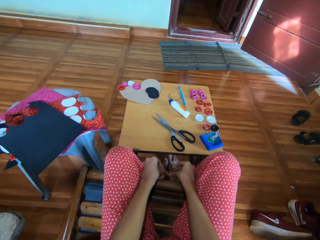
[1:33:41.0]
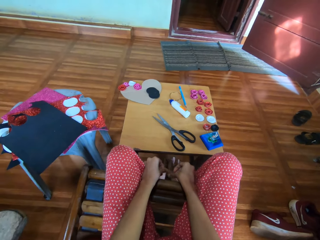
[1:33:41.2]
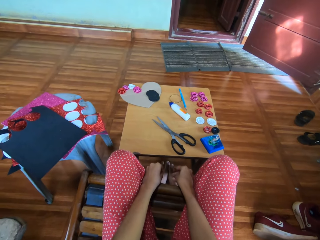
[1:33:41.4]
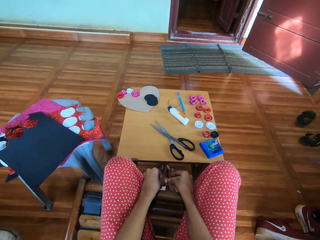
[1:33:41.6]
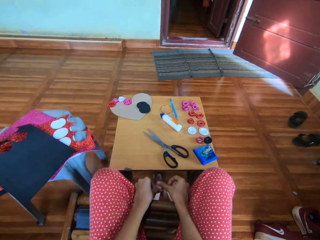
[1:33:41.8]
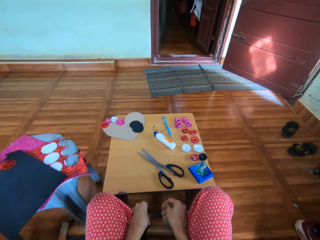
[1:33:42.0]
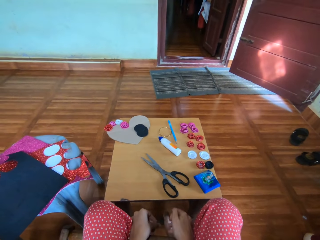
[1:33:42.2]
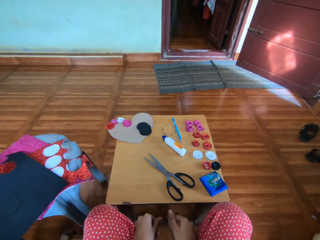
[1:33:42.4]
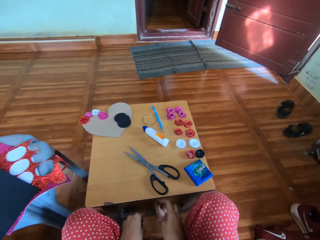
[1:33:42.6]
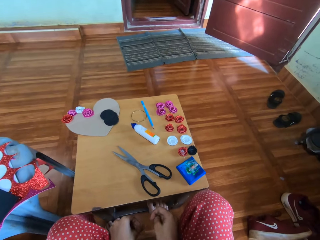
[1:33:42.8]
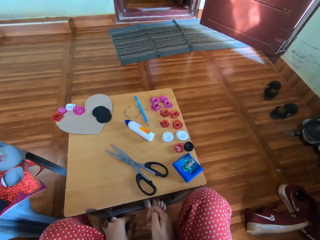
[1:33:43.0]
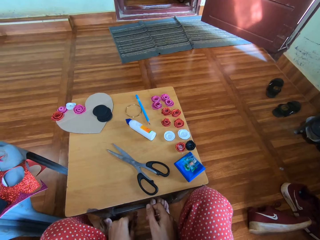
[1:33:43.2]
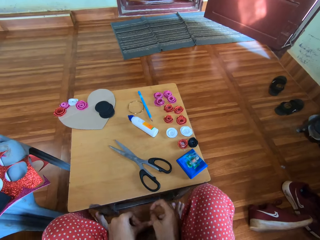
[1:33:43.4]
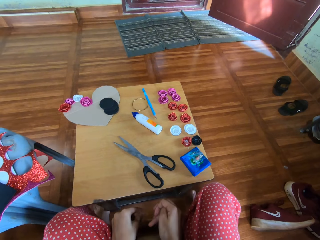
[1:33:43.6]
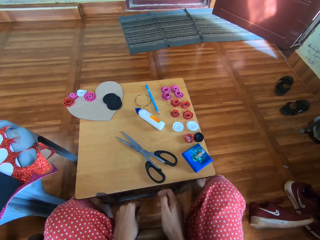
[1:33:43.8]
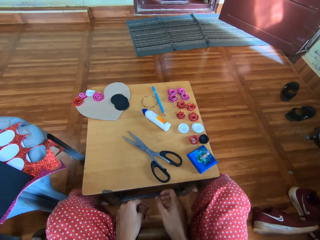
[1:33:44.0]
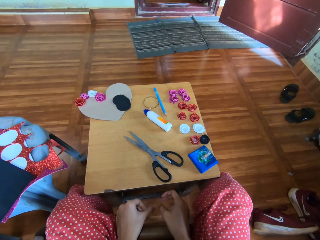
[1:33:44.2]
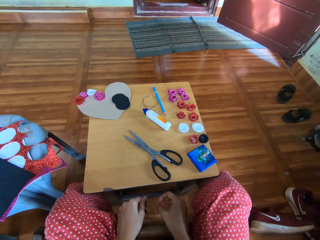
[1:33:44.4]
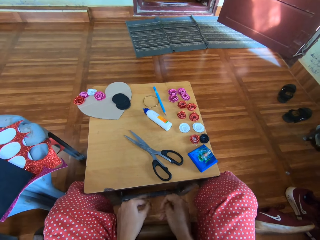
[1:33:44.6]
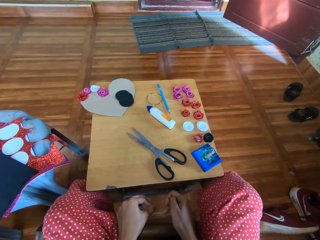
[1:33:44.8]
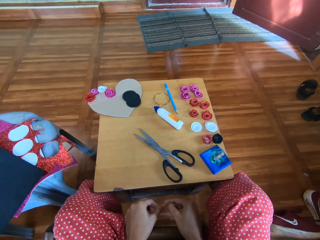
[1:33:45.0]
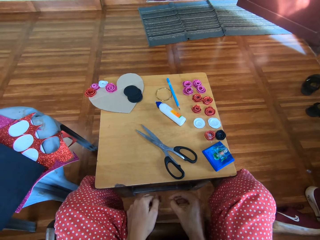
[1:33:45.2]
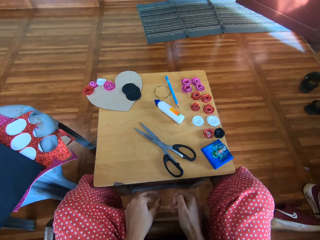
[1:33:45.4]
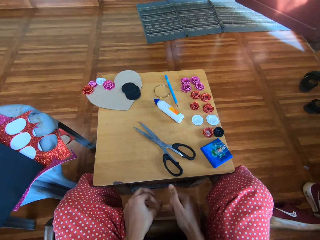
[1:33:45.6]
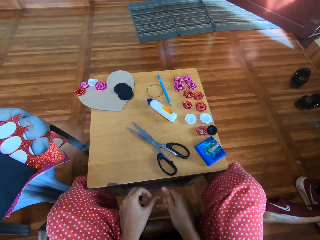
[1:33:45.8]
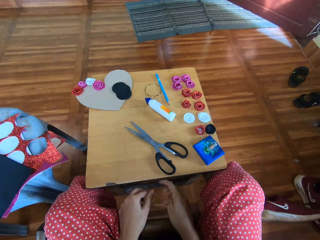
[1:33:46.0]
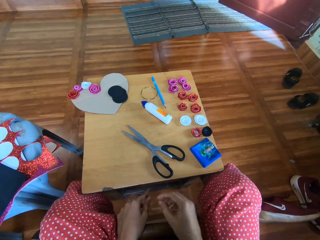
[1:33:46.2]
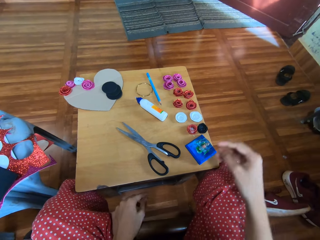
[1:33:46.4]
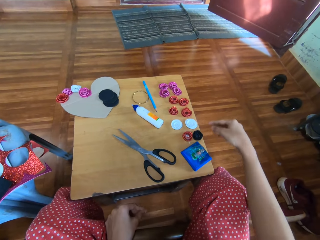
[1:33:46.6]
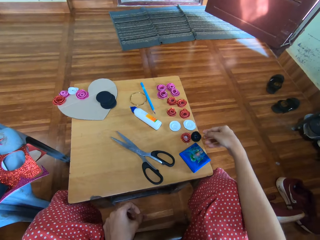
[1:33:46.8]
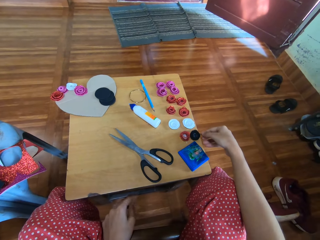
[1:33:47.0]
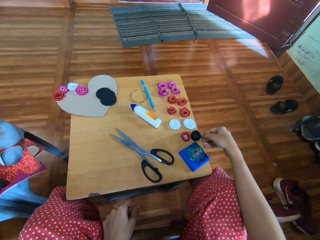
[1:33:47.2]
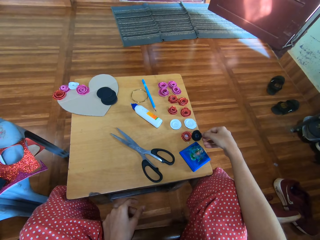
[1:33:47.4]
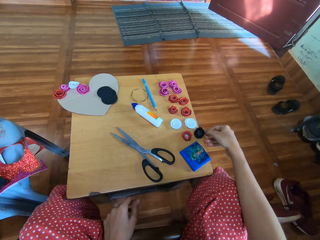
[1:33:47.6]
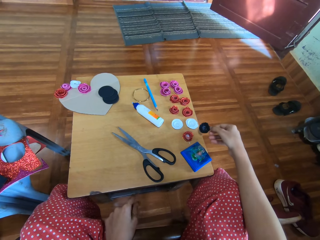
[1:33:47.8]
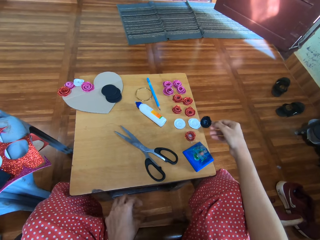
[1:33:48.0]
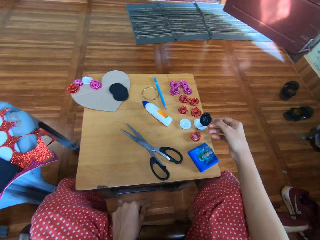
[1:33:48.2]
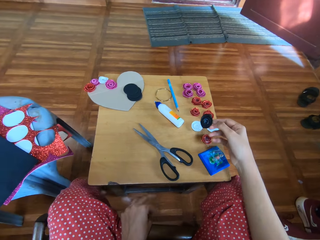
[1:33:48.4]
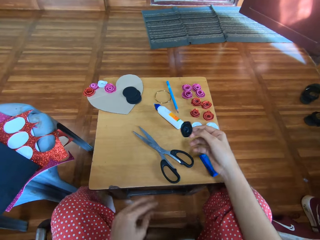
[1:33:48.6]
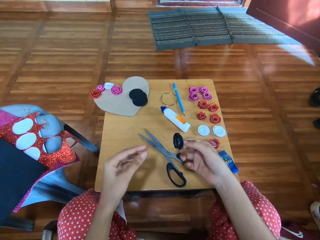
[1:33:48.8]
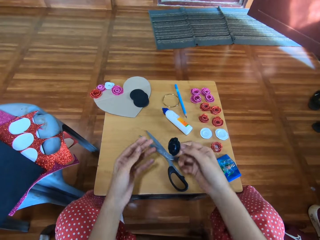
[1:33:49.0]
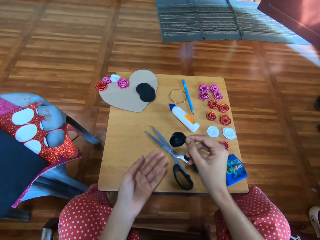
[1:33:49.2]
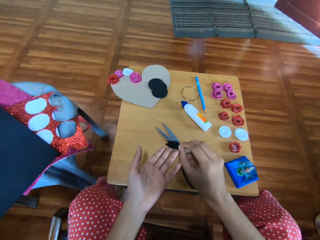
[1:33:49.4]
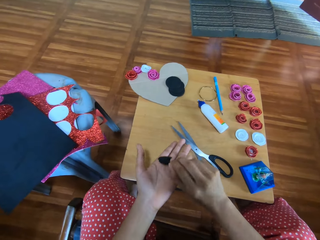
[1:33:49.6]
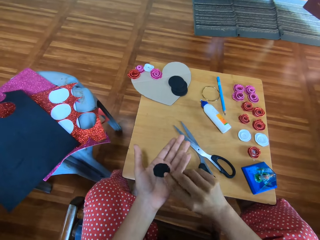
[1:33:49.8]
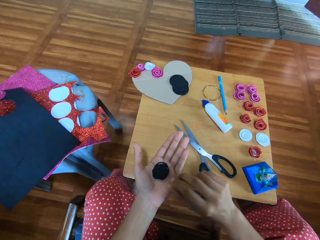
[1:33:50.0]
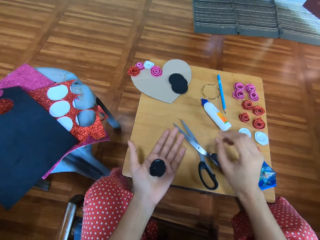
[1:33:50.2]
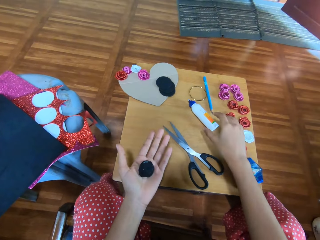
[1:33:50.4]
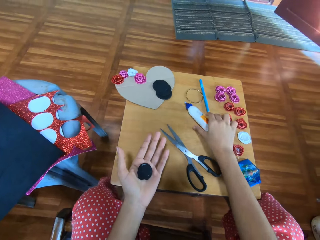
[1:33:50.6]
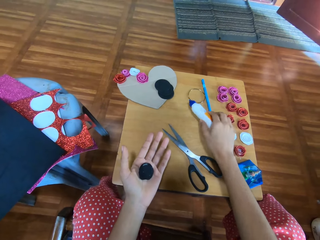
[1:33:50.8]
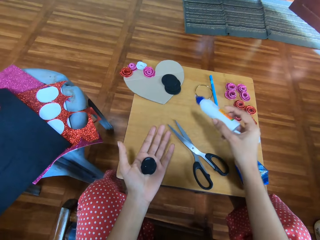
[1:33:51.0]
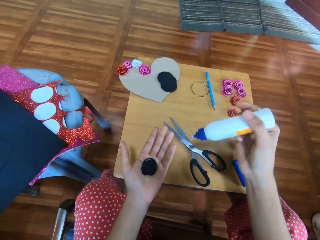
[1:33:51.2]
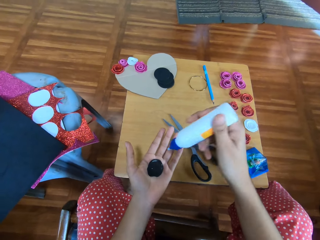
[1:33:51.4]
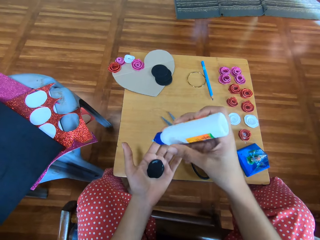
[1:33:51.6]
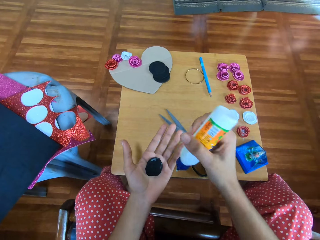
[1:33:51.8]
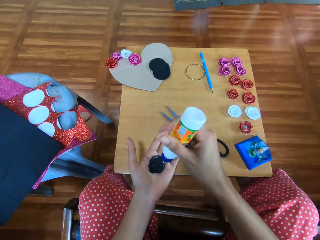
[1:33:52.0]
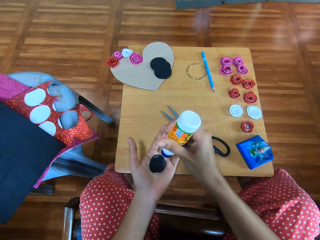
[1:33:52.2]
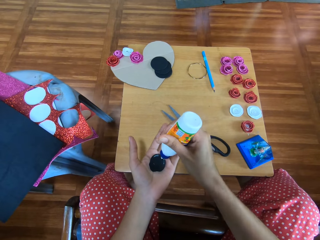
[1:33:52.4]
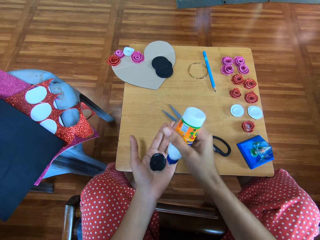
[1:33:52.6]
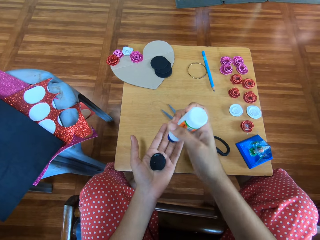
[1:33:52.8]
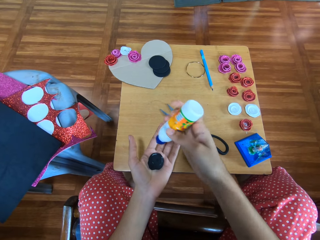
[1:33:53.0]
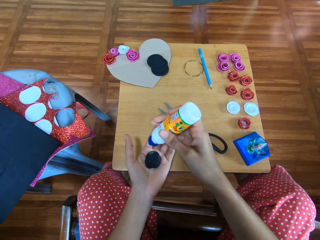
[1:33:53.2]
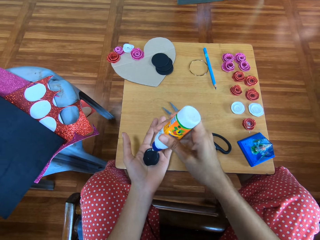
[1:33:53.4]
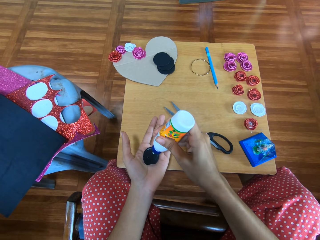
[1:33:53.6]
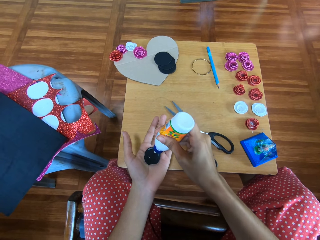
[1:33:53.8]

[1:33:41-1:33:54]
The camera wearer moves the legs. She moves the fingers. She moves the legs. She moves the fingers. She swings the hand. She picks a paper flower or flower ribbon from the table with her right hand. She swings the hand. She turns the flower ribbon. She drops the paper flower on her left palm. She swings the hand. She picks the glue, a bottle of art glue, from the table with her right hand. She applies the glue on the flower ribbon.

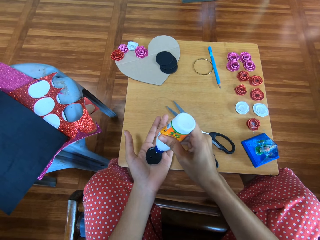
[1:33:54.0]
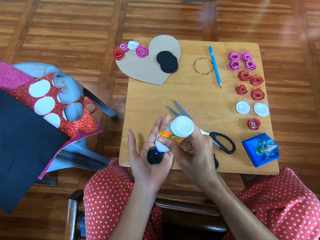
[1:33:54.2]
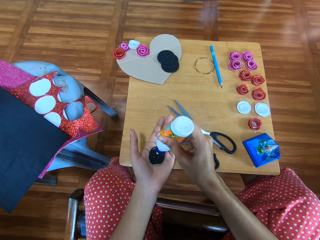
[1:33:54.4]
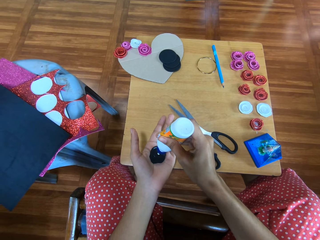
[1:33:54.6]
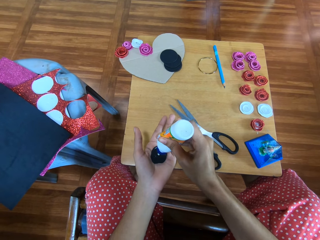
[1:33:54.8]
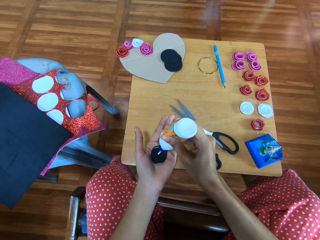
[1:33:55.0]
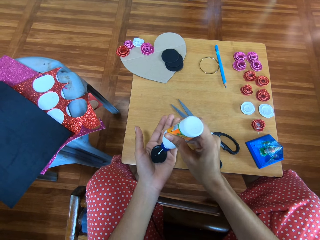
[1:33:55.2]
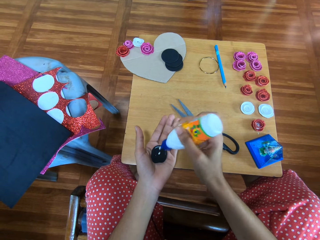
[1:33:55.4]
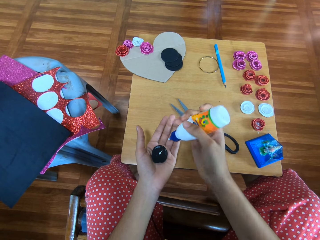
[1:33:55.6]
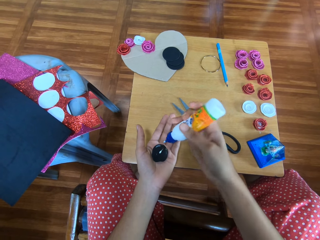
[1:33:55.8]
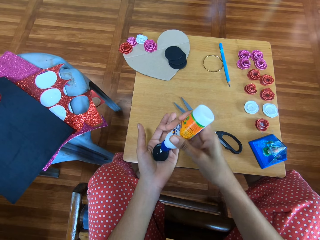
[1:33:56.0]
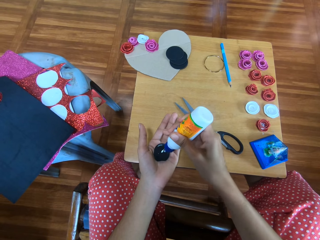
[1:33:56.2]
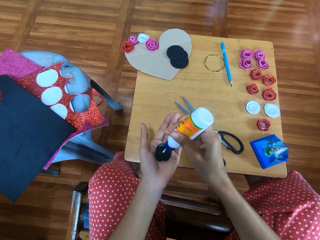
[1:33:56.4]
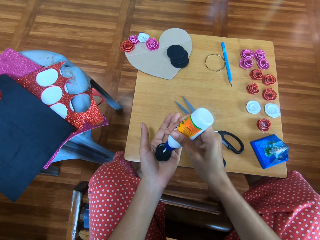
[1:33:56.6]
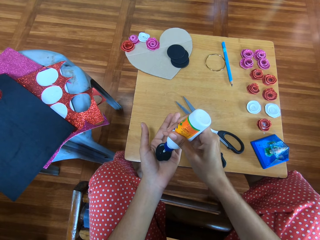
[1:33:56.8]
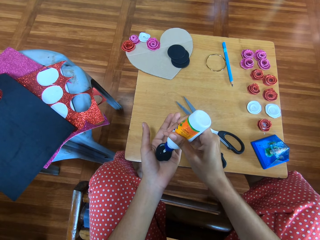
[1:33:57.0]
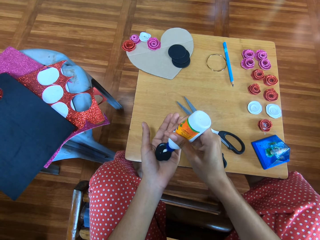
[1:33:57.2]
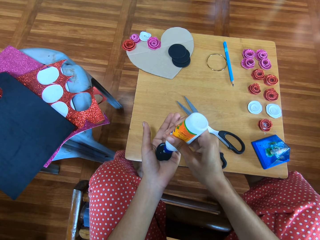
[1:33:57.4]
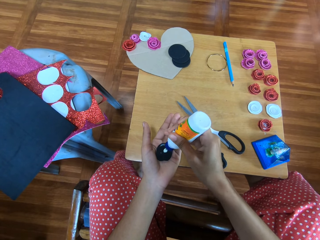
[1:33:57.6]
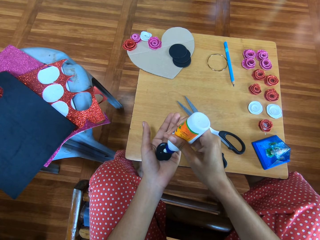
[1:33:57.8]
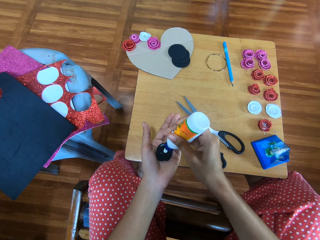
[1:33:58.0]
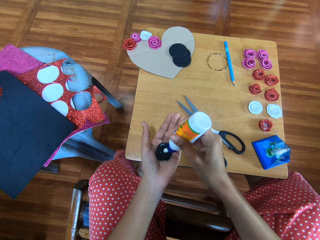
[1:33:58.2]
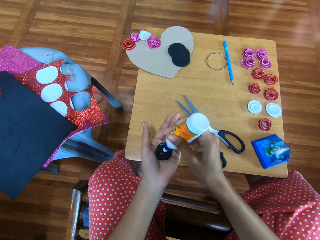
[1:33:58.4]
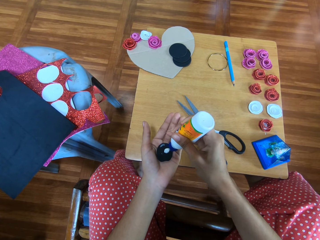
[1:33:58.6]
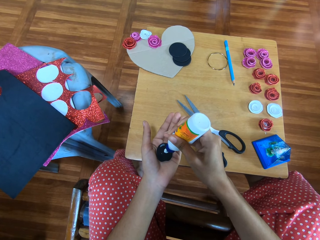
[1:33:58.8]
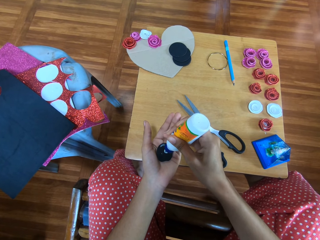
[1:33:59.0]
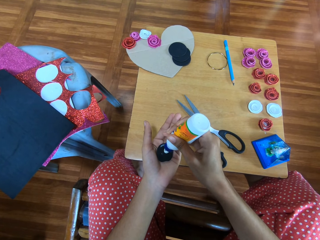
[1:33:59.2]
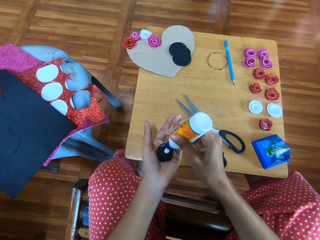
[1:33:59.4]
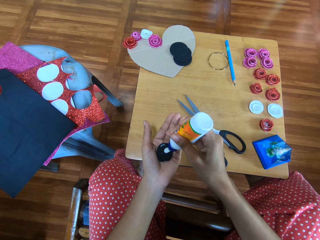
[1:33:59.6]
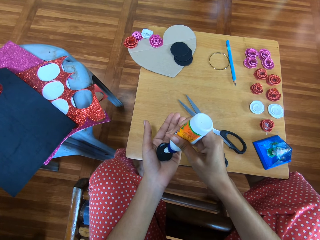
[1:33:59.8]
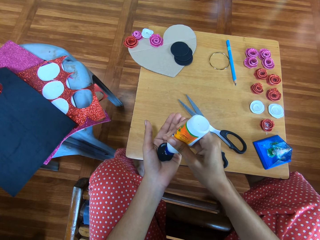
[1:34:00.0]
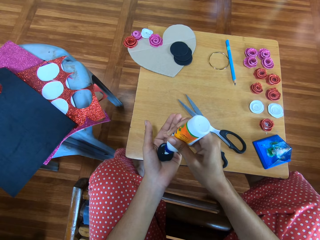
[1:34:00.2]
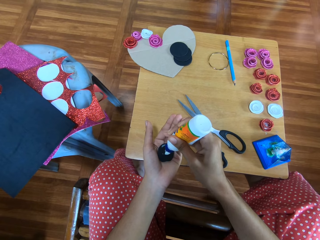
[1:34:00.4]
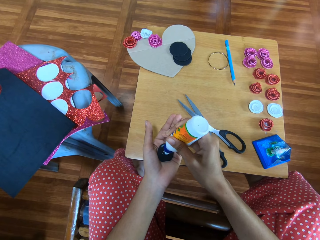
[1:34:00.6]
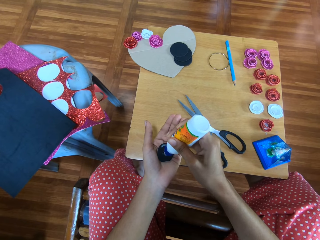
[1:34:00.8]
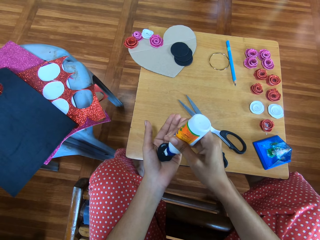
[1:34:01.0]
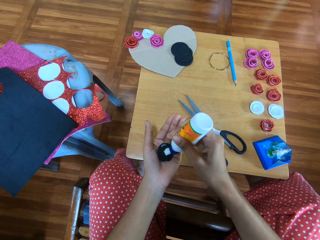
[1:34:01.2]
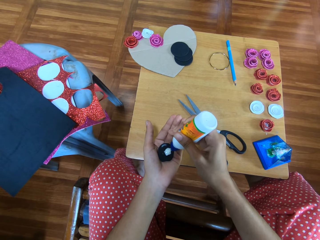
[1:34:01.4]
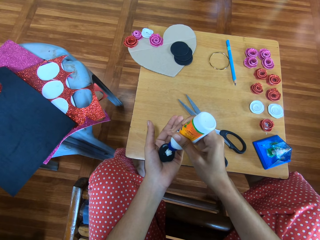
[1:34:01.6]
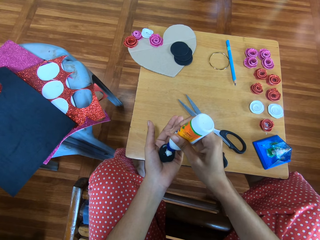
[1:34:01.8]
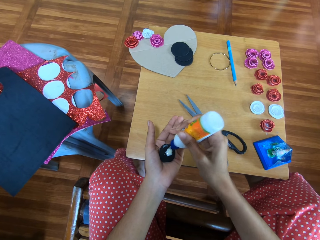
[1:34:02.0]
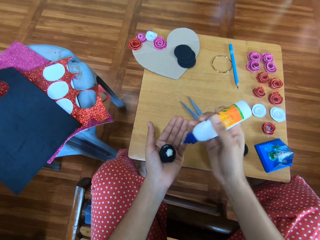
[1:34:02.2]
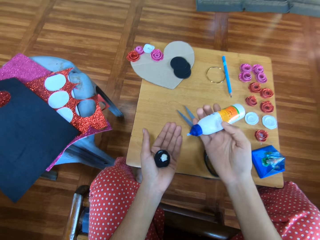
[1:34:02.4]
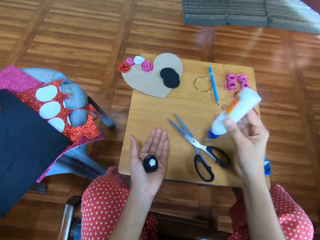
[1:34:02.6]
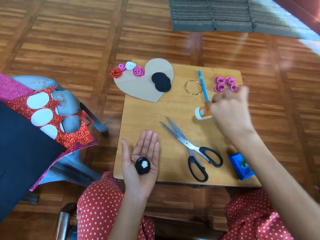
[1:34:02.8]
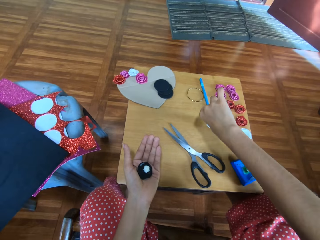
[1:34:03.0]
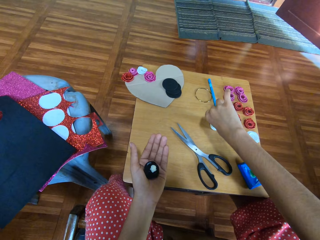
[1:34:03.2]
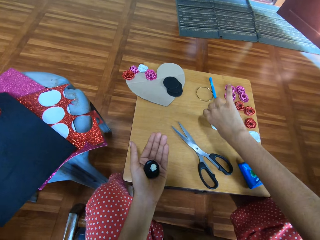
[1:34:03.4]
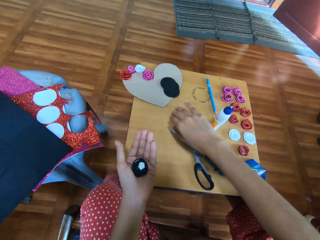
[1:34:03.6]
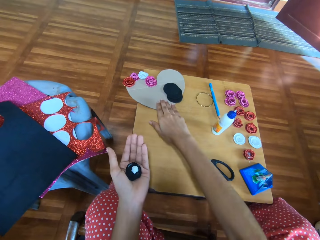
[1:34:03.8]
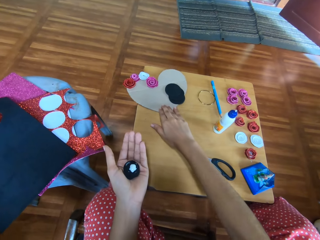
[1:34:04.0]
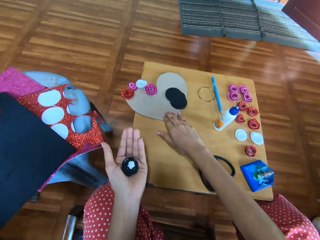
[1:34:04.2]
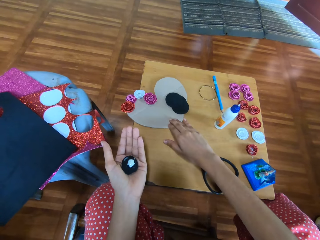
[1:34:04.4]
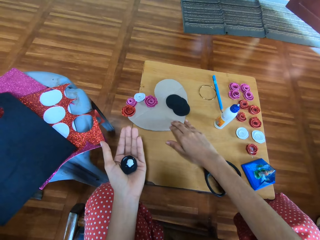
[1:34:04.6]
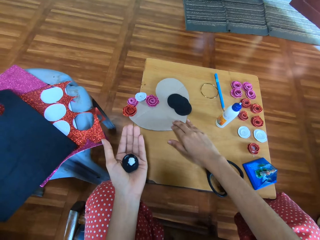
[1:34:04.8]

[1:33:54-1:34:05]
The camera wearer swings the hand. They turn a bottle of glue. They put the bottle of glue on the table. They swing the hand. They move a cardboard paper on the table with the right hand. They pull the manila paper.
